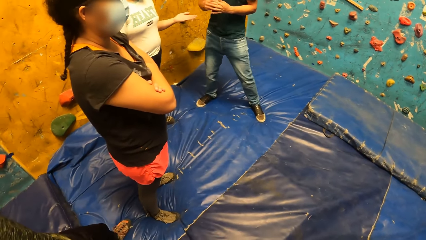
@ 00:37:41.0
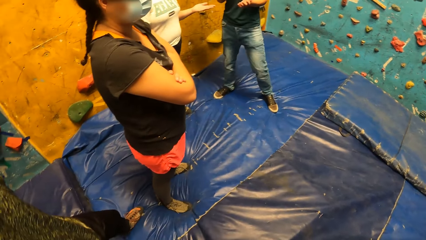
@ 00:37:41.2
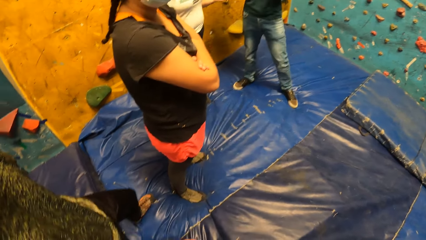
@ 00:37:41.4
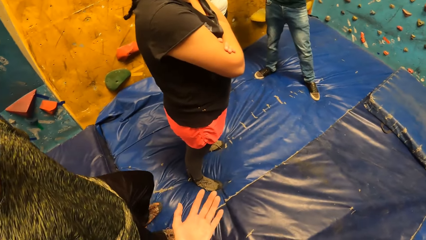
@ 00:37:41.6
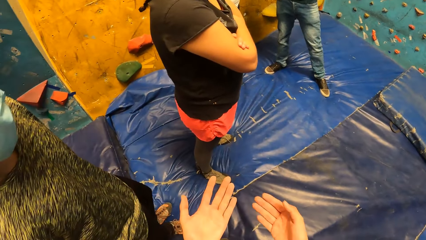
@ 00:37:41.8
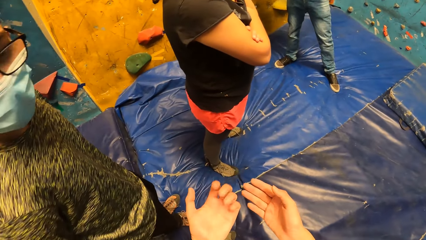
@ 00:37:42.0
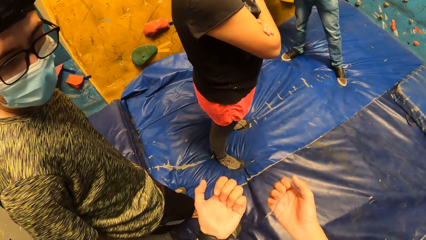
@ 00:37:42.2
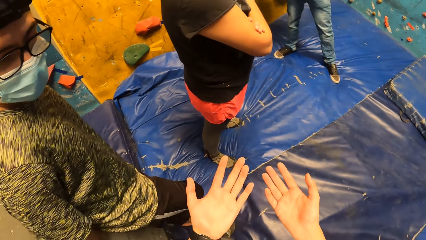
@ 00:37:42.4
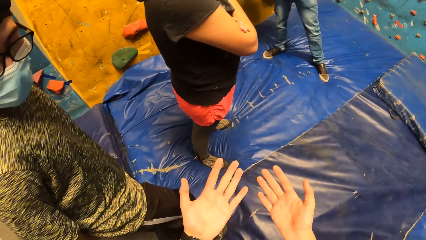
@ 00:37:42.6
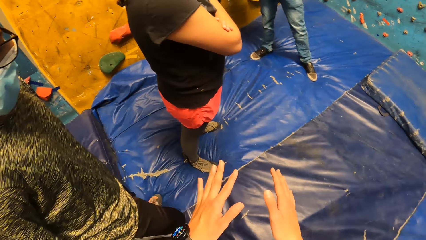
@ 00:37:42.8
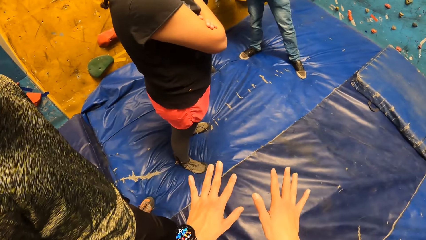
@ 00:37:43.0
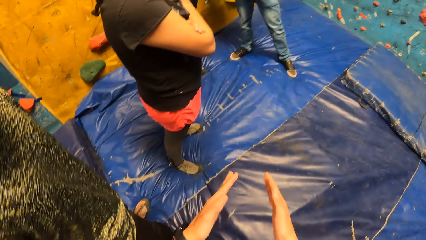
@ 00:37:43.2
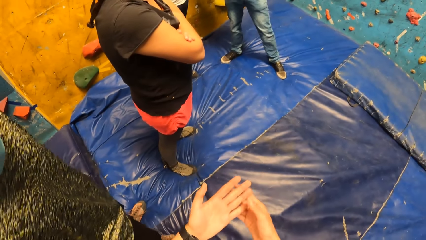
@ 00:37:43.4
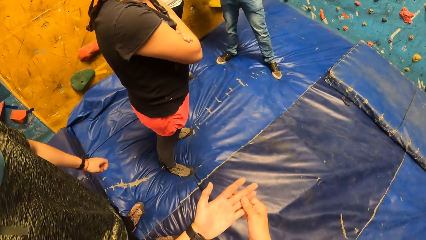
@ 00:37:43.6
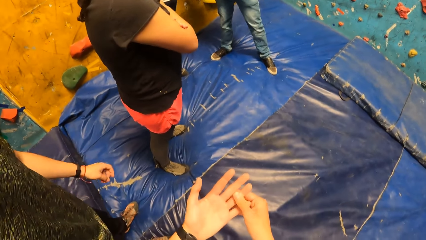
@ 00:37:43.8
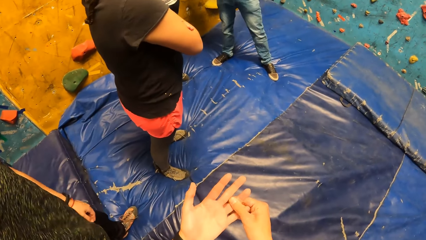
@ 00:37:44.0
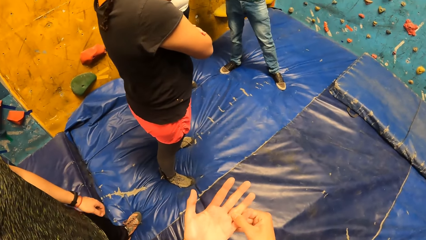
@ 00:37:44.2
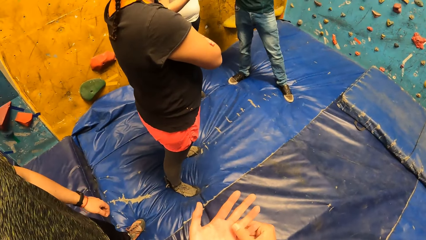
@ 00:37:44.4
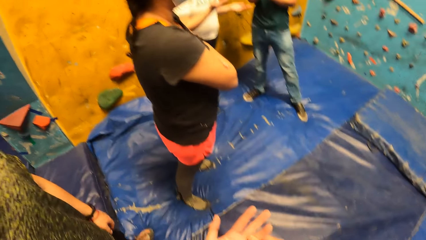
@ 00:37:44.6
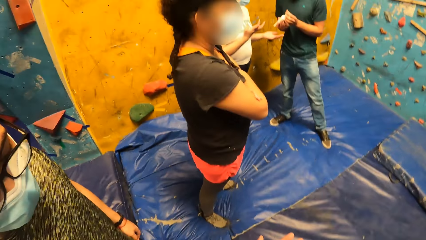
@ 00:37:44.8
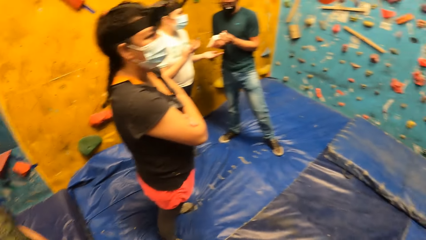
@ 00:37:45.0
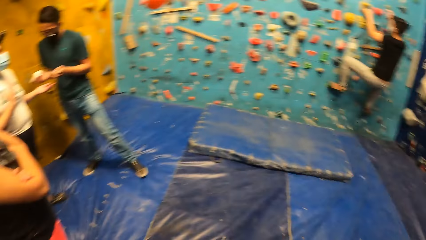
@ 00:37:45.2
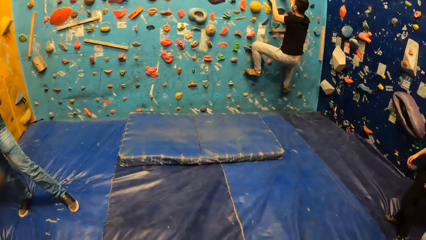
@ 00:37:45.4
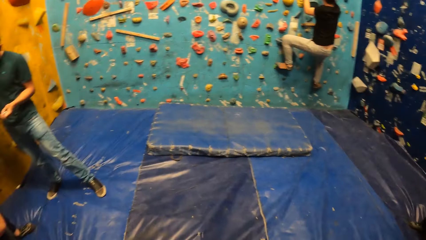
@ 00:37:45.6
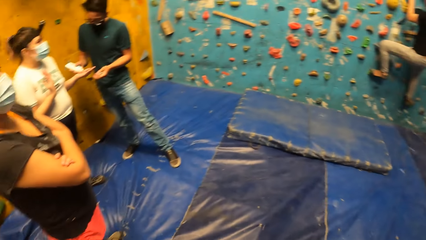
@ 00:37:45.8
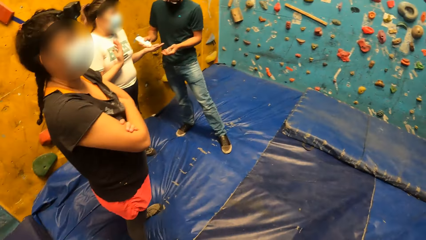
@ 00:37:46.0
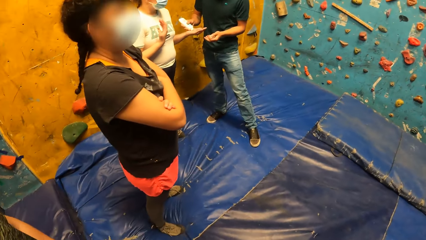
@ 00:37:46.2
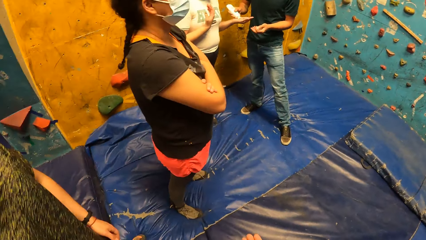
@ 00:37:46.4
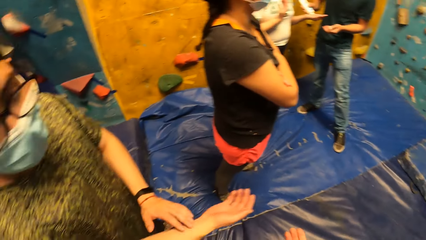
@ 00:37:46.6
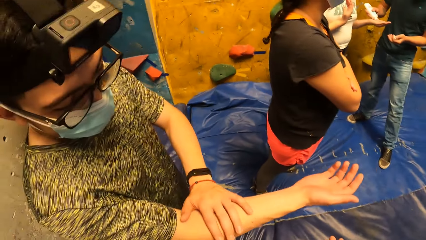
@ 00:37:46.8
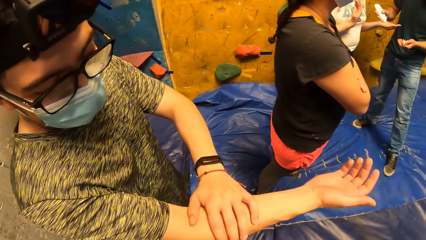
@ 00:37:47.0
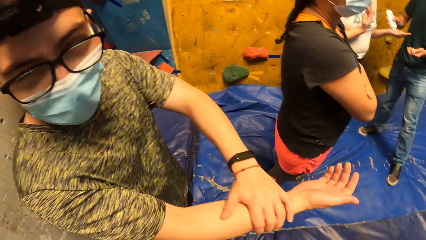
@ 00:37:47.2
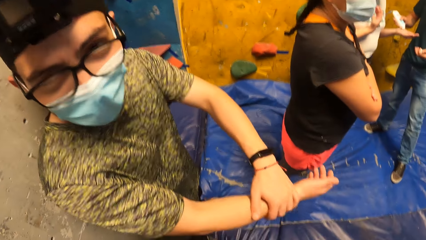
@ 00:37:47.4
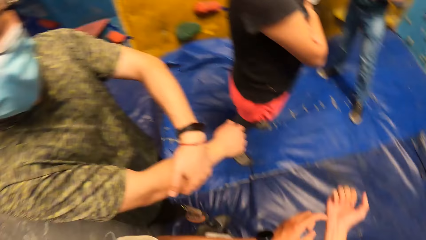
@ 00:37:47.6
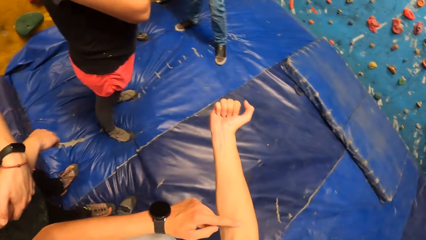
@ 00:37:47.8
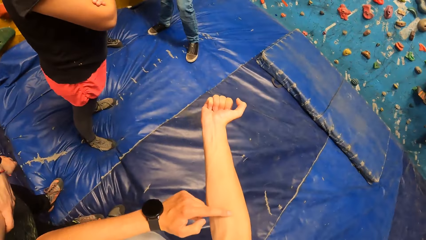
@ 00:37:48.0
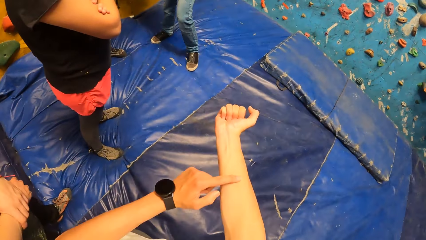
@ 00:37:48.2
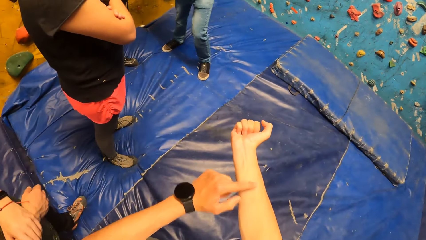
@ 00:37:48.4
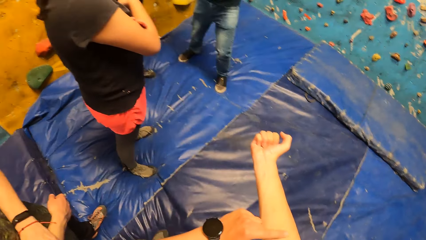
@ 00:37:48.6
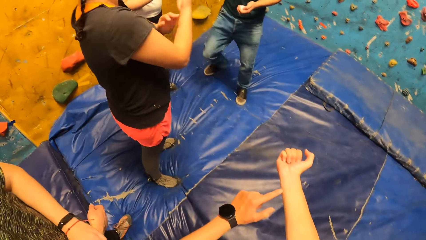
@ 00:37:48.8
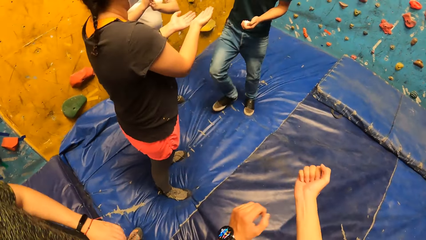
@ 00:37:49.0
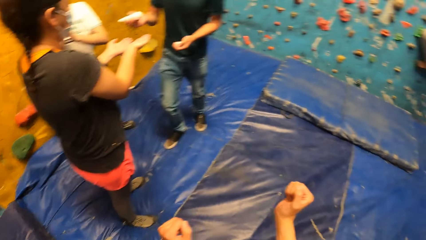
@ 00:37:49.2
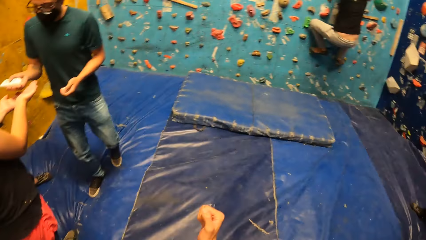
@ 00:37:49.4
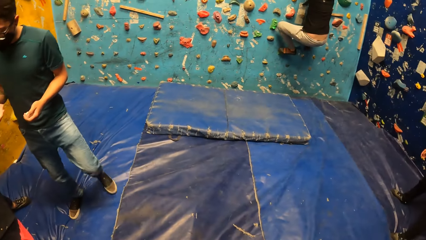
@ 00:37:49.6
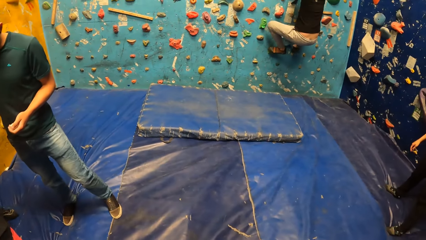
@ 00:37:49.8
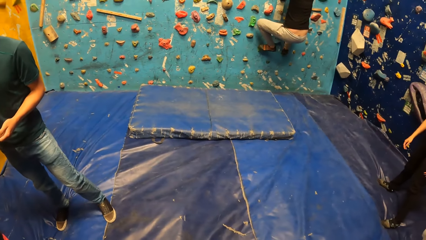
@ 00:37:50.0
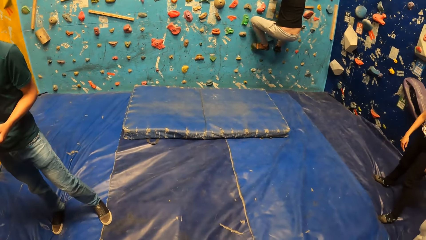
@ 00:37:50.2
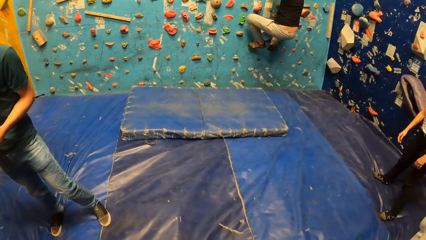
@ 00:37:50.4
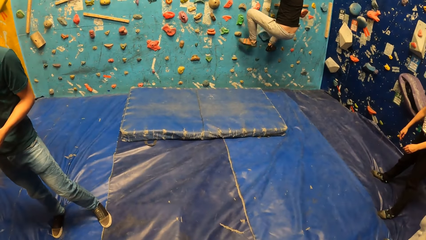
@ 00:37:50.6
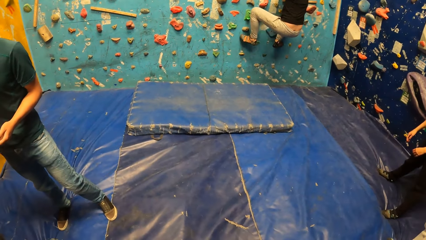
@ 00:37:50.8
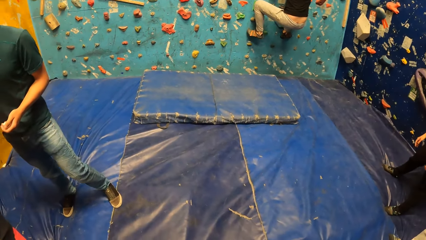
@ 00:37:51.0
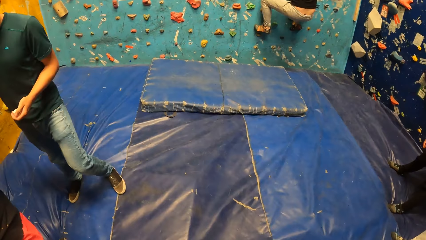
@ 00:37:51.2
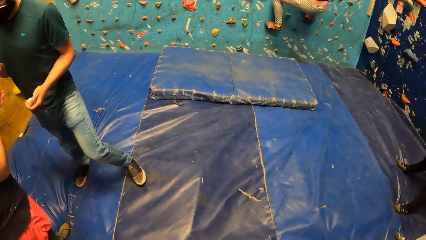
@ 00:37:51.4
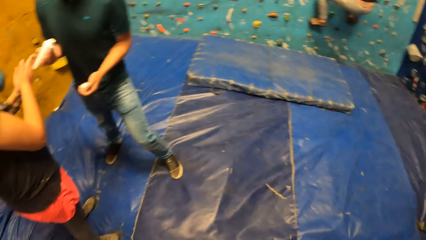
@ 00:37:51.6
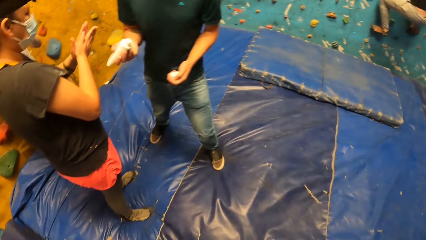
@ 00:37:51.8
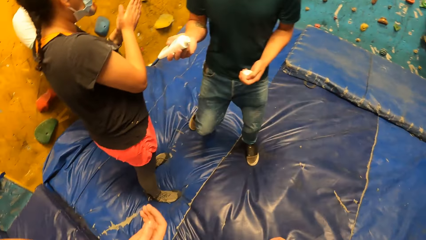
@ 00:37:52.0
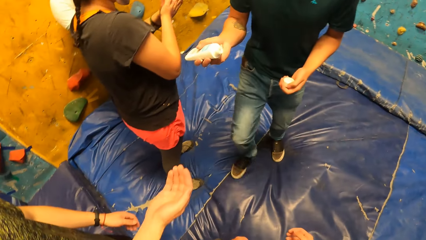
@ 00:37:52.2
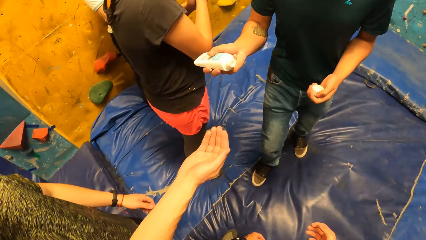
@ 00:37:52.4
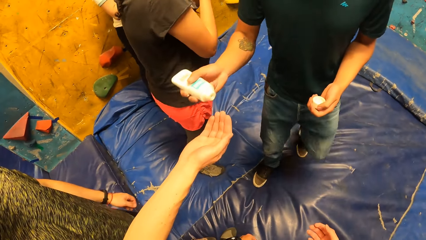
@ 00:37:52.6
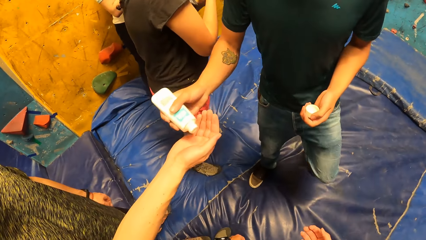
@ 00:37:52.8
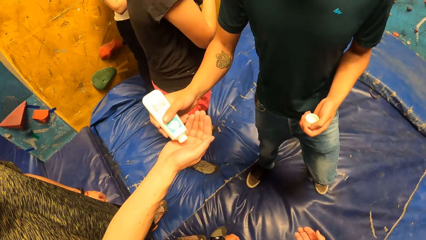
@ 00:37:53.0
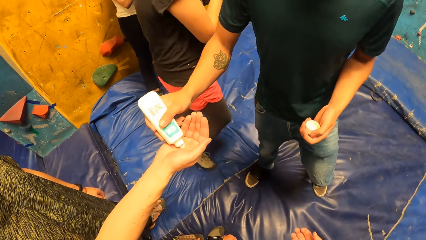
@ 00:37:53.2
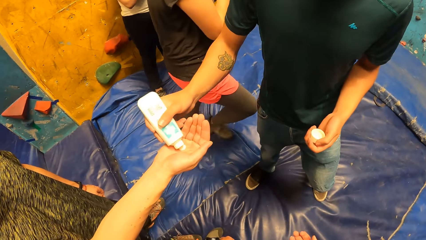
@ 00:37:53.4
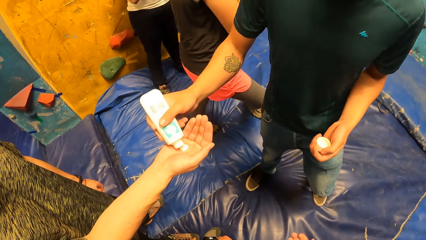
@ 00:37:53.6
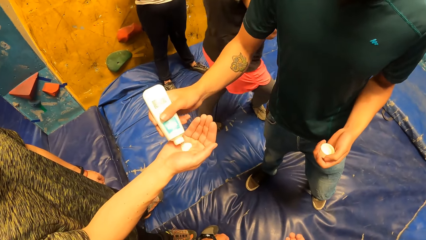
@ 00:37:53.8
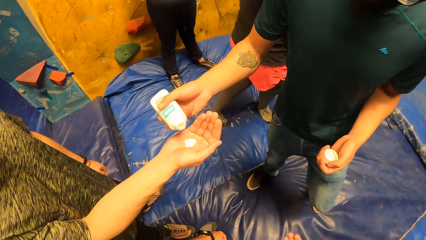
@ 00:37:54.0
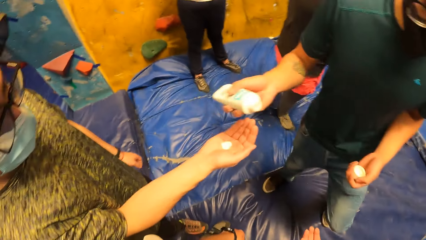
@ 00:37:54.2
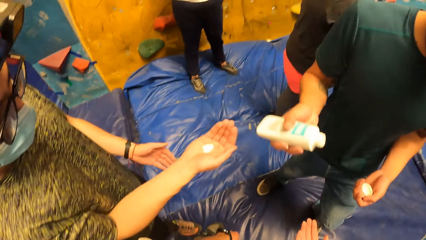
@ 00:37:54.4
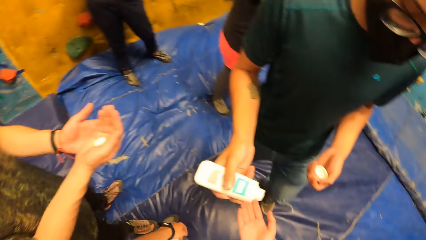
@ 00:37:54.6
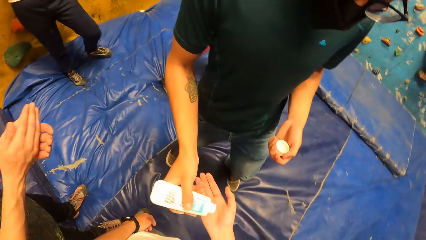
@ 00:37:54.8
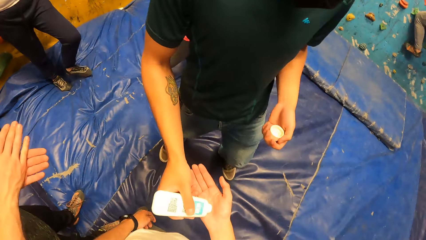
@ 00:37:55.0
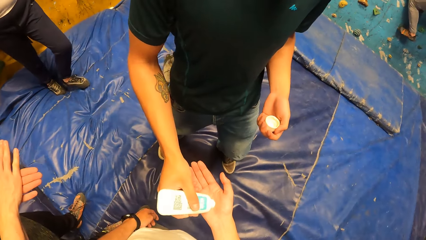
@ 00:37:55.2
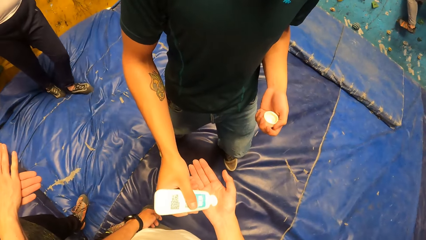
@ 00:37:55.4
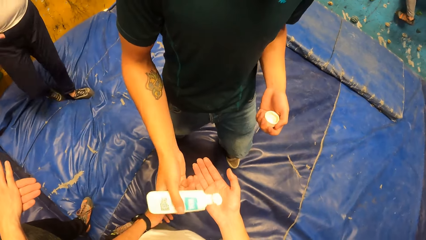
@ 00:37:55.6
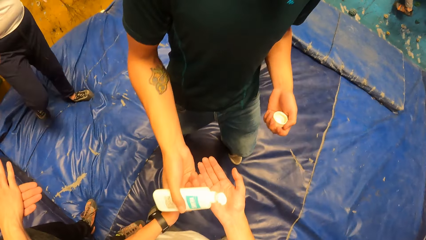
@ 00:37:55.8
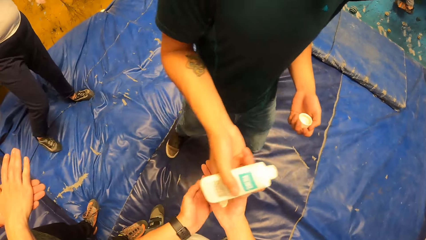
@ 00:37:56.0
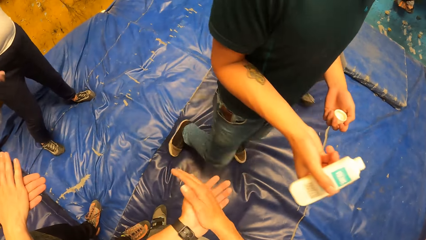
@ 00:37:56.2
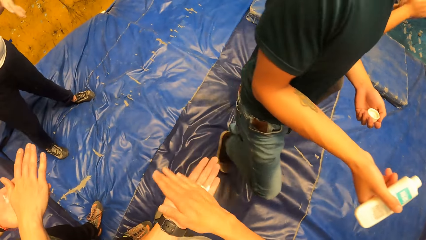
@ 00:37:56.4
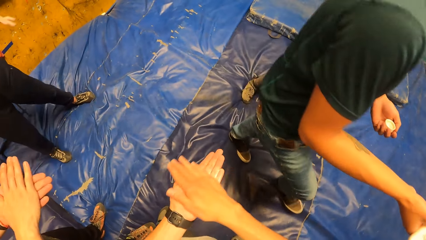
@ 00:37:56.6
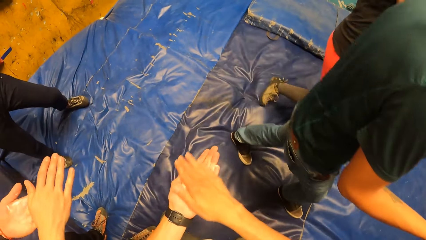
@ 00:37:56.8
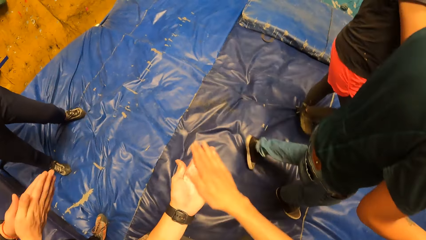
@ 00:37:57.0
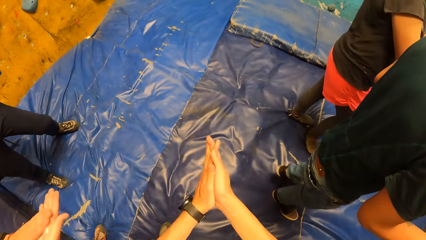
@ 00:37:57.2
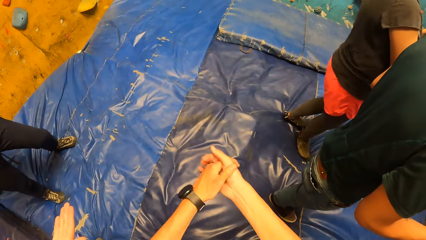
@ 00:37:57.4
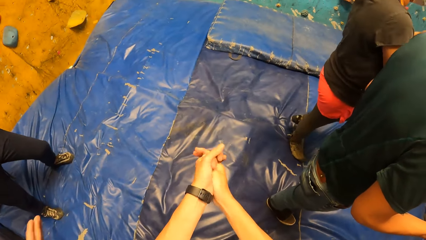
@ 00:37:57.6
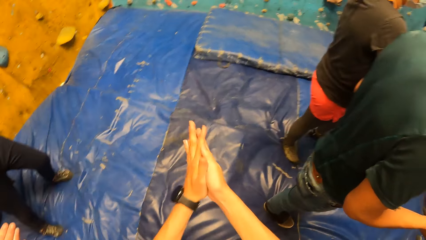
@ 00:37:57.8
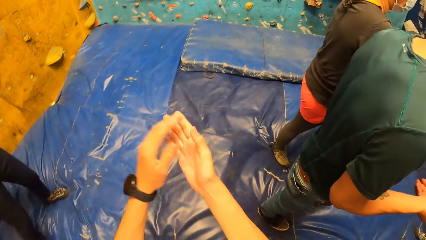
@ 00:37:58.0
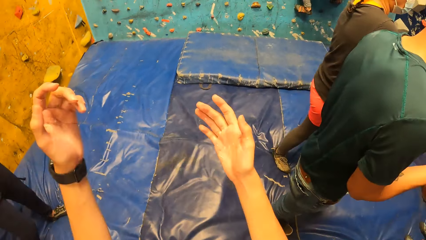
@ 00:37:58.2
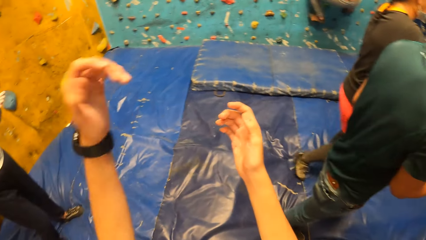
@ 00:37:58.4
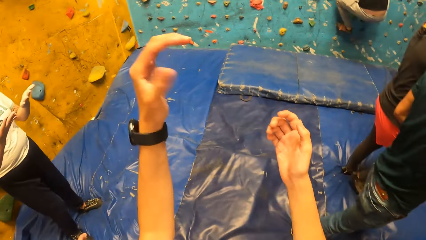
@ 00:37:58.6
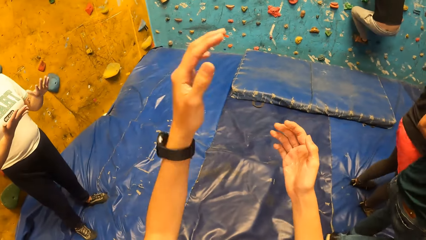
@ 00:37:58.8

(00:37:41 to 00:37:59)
A woman interacts with a man. The camera wearer looks at his hands. He stretches both hands. Another man converses with the camera wearer. The camera wearer looks at a third man climb the wall. The first man presses out liquid from a tube to the woman's hand with his right hand. The camera wearer looks at the second man. The second man converses with the camera wearer. The camera wearer touches his right hand with his left index finger. The first man pours powder on the second man and presses out liquid from the tube to the second man's hand with his right hand. The second man rubs both hands together. The first man pours powder on the camera wearer's hands and presses out liquid from the tube to the camera wearer's hand with his right hand. The camera wearer rubs both hands together. He applies the powder in his hands.
